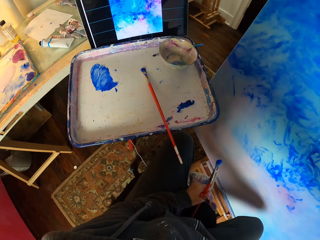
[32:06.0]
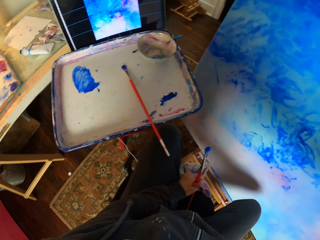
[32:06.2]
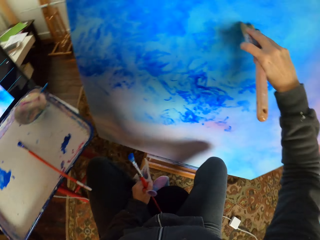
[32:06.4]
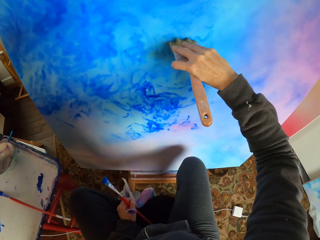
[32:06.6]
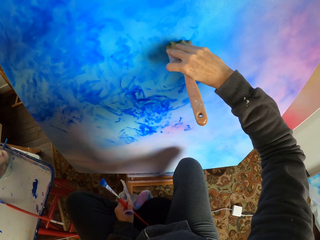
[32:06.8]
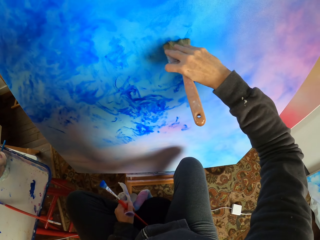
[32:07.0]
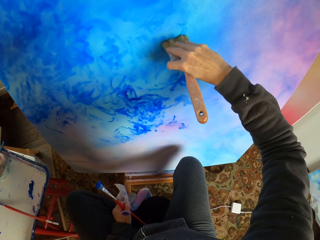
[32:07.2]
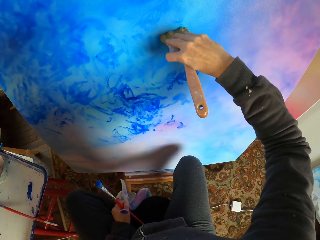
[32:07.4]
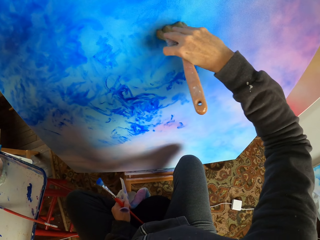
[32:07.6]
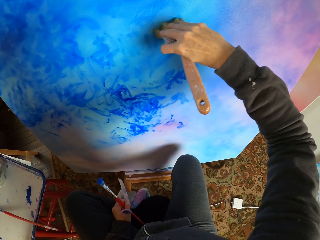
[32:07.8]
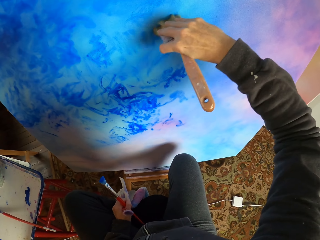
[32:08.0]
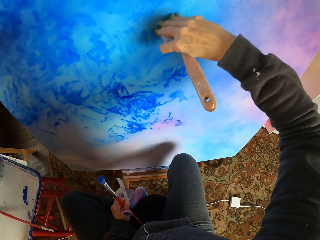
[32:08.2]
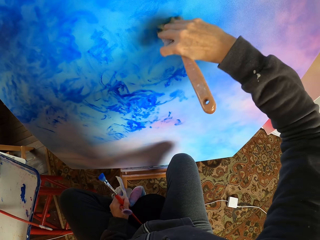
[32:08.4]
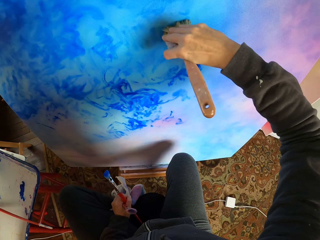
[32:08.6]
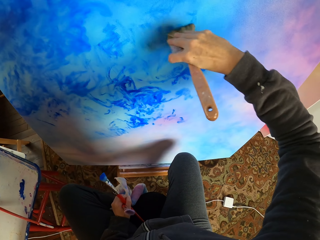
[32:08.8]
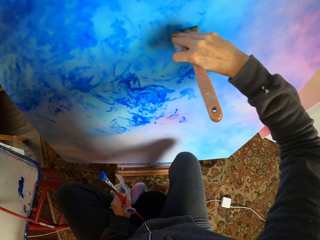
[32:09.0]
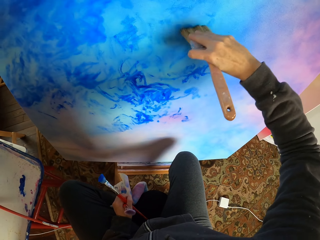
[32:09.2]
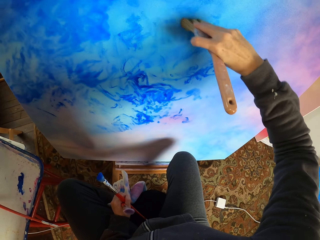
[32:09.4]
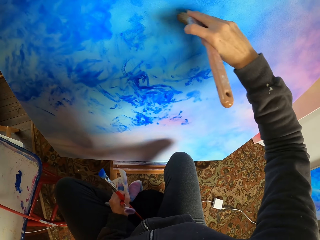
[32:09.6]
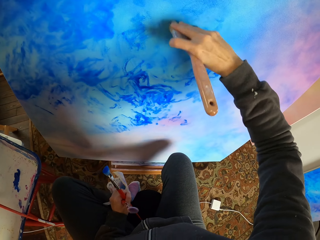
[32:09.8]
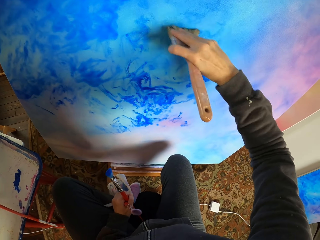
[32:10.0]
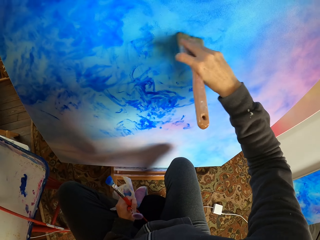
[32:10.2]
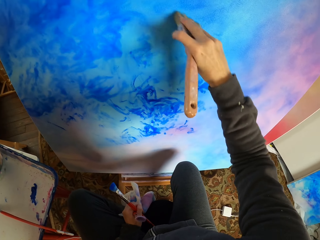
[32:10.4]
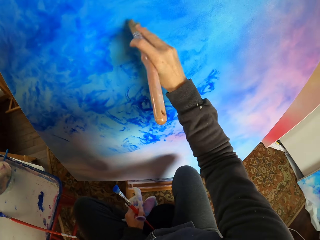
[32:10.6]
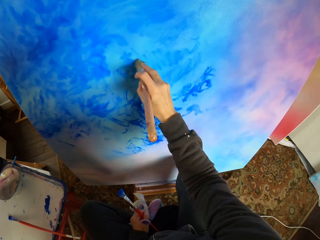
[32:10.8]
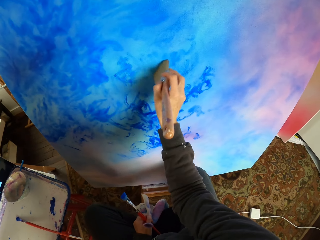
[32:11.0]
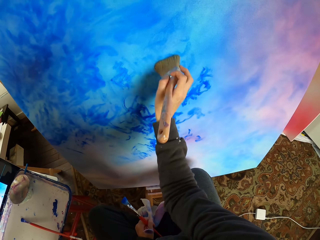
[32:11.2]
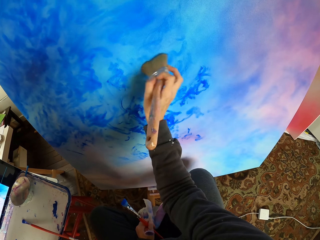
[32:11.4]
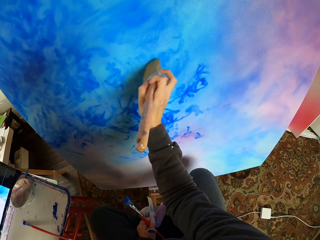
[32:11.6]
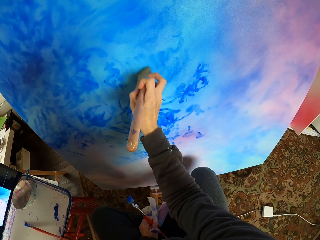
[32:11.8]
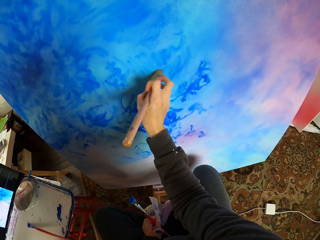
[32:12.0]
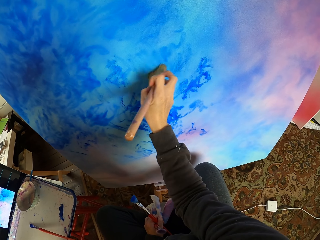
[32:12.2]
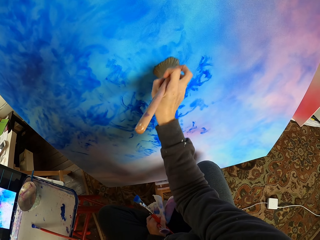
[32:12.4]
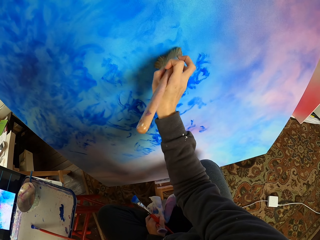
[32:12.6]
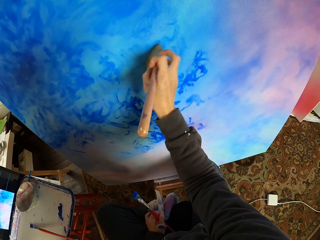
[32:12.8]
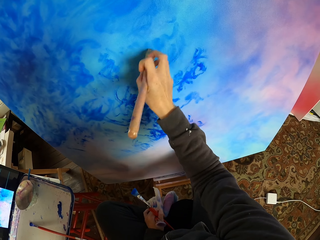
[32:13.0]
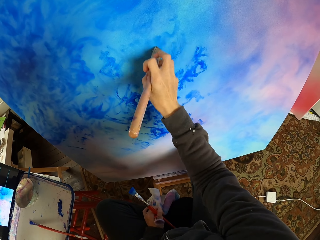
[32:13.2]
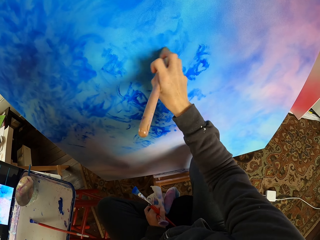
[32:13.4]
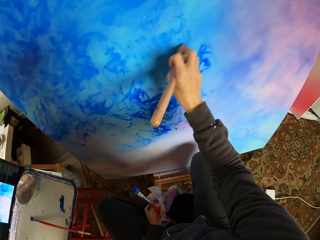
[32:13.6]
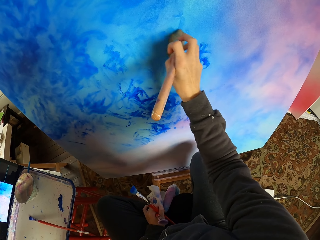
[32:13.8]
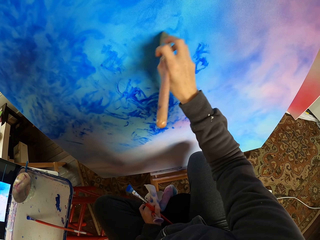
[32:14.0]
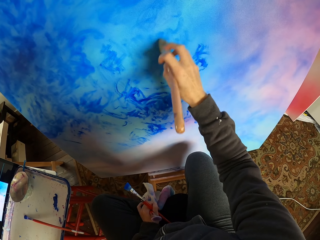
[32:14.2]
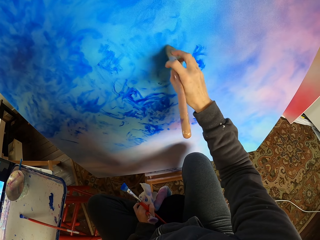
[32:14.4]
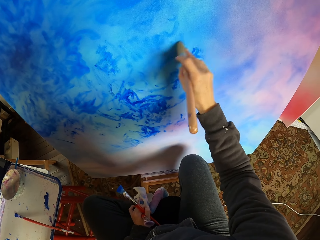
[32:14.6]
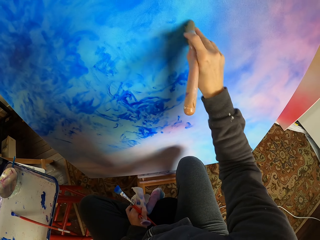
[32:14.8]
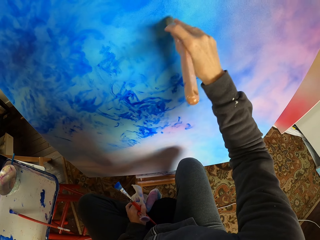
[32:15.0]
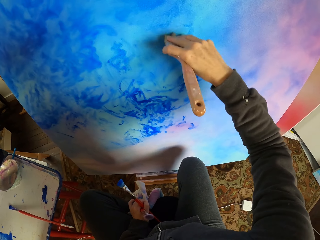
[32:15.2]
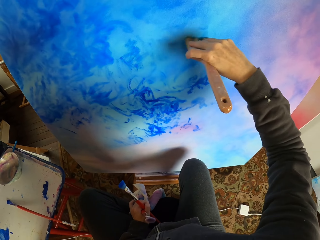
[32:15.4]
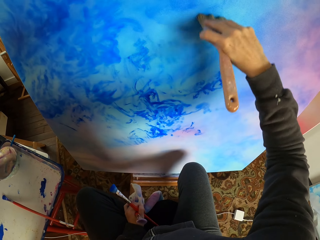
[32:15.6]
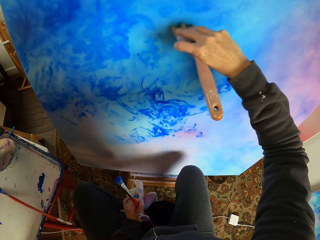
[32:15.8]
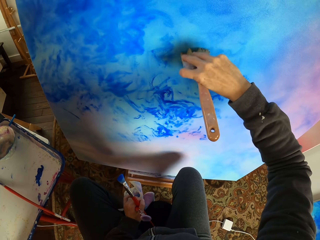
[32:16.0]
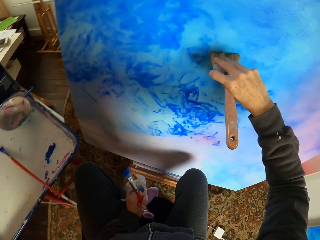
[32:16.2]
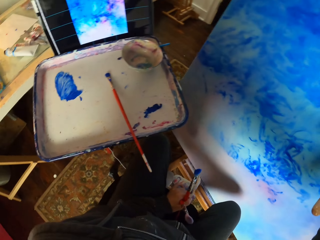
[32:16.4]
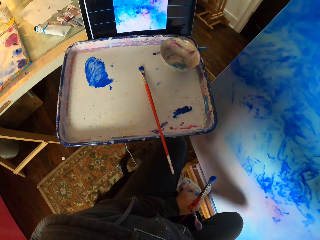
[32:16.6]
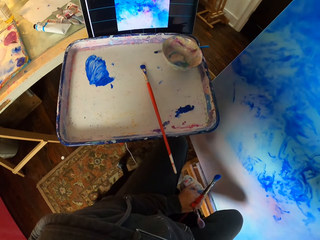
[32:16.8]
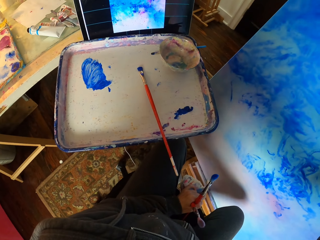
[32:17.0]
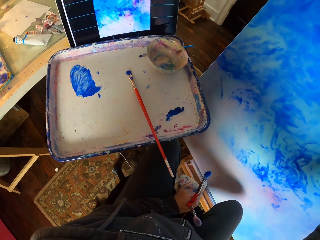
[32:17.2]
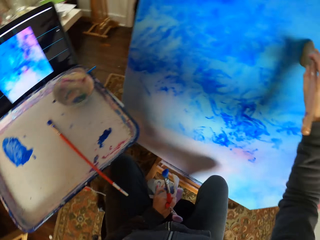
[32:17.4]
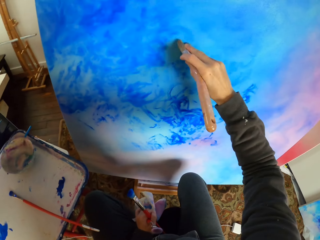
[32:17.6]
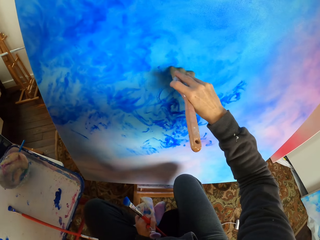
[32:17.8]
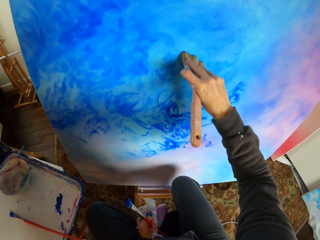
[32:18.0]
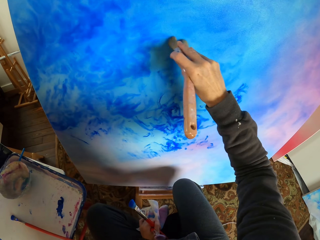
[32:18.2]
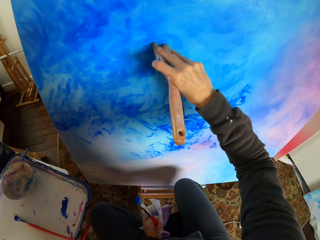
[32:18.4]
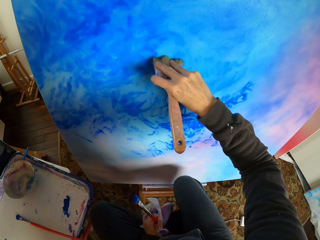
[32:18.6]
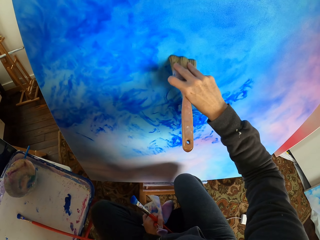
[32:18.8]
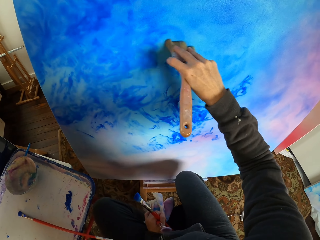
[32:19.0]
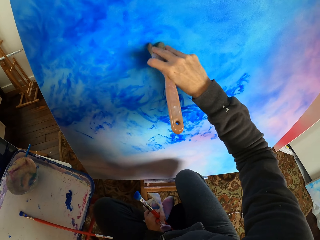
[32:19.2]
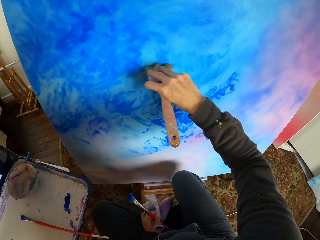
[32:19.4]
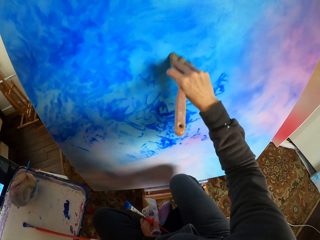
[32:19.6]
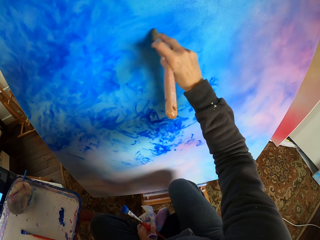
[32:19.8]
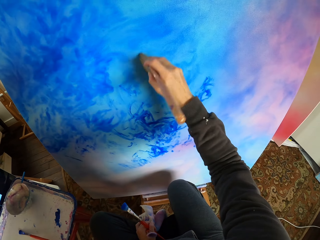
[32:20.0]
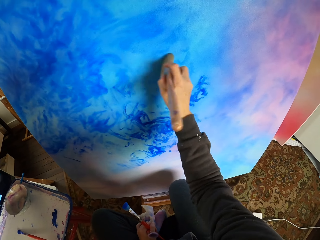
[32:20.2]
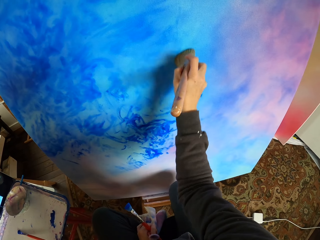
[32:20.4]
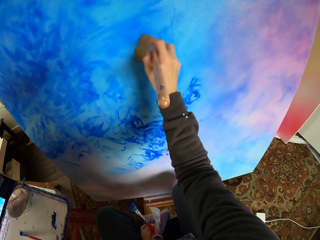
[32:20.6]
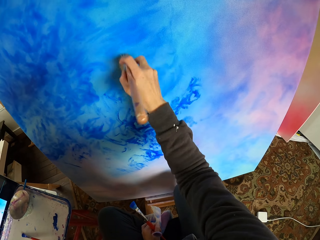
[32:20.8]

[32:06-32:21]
The camera wearer looks at the screen. They dry brush the art portrait. They look at the screen. They dry brush the art portrait.

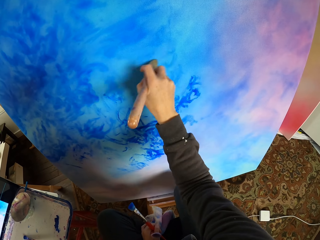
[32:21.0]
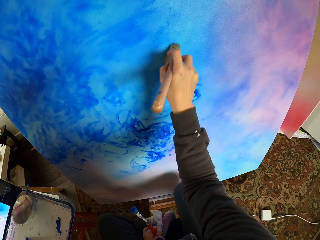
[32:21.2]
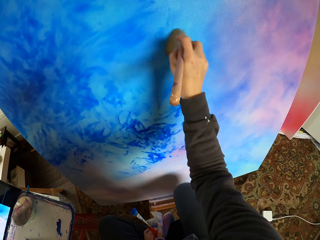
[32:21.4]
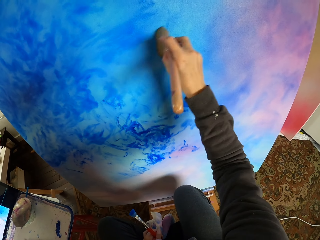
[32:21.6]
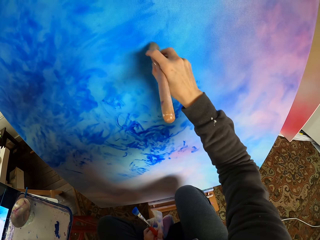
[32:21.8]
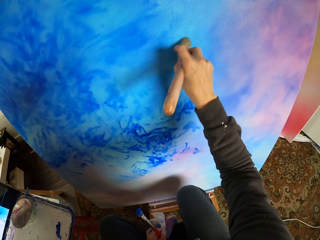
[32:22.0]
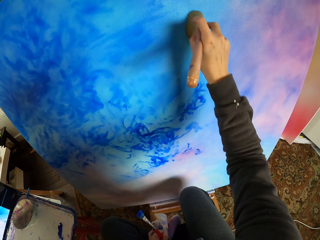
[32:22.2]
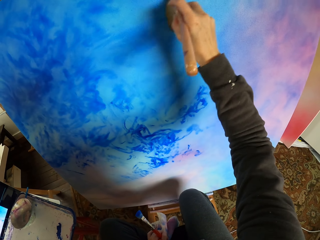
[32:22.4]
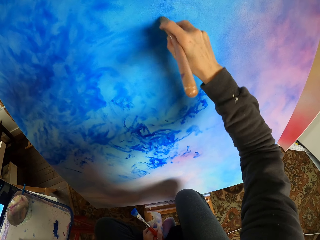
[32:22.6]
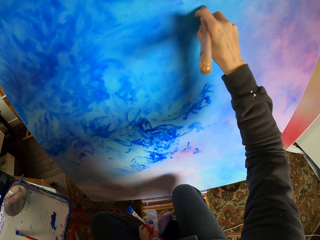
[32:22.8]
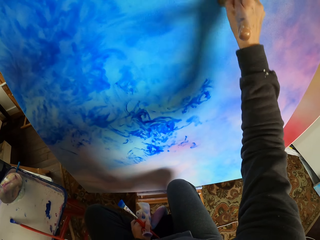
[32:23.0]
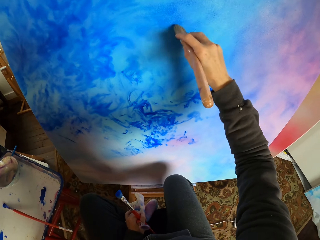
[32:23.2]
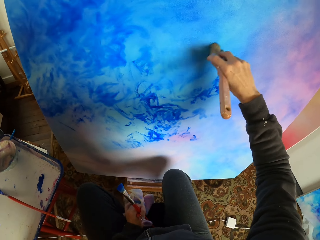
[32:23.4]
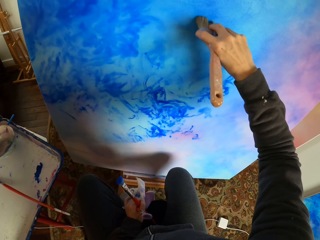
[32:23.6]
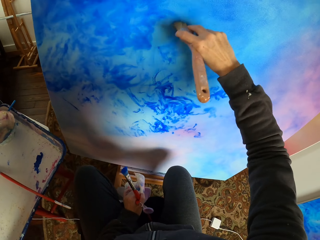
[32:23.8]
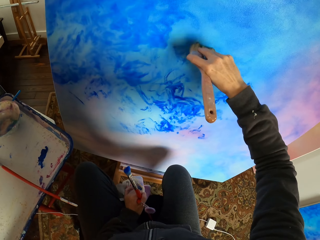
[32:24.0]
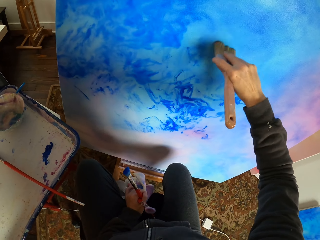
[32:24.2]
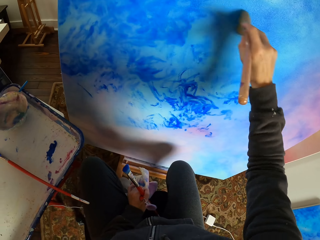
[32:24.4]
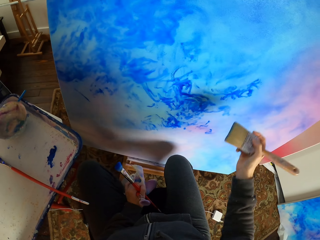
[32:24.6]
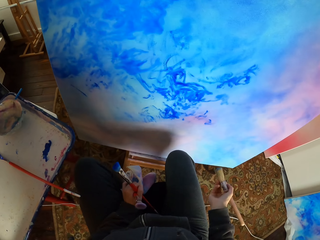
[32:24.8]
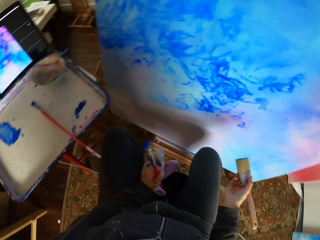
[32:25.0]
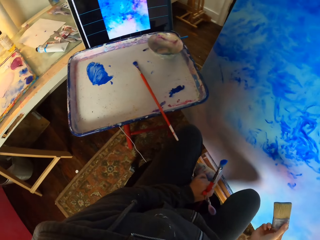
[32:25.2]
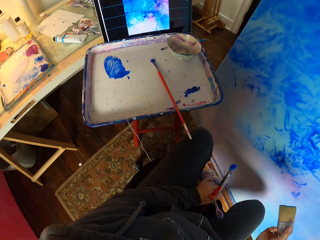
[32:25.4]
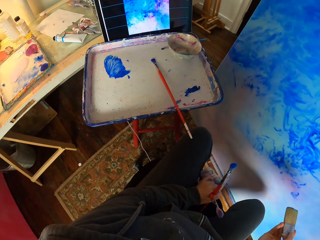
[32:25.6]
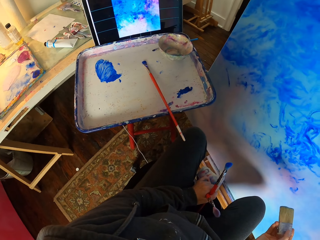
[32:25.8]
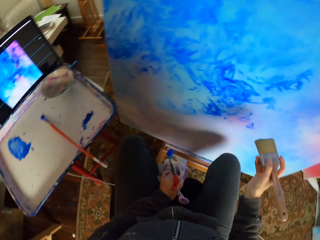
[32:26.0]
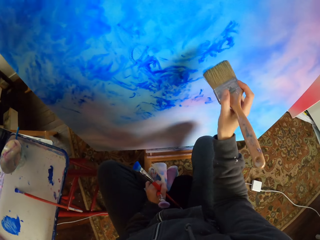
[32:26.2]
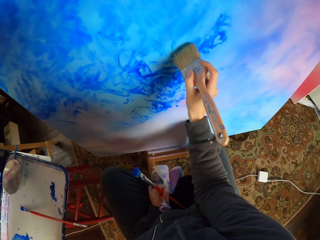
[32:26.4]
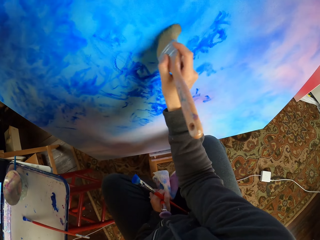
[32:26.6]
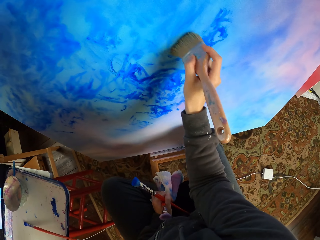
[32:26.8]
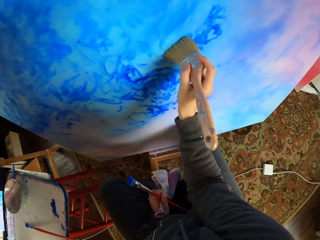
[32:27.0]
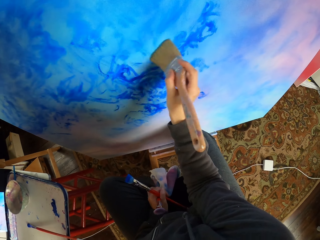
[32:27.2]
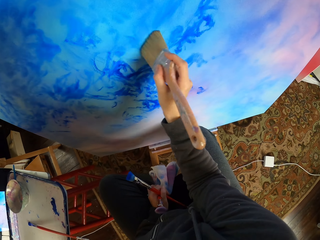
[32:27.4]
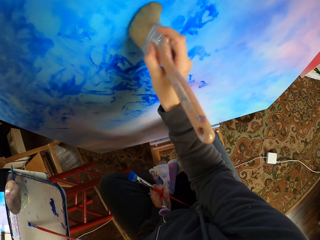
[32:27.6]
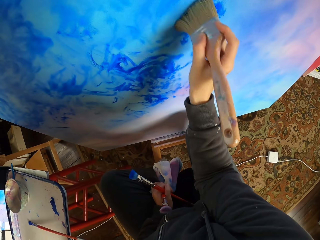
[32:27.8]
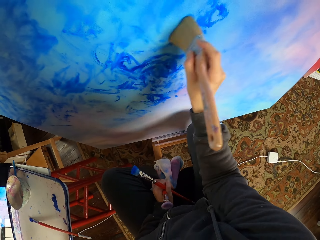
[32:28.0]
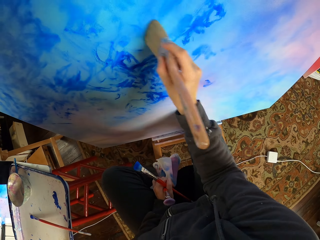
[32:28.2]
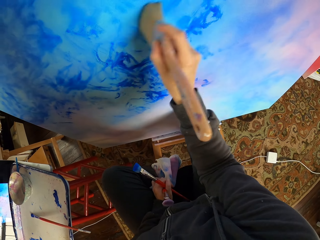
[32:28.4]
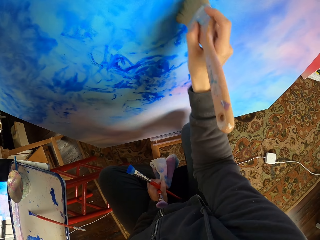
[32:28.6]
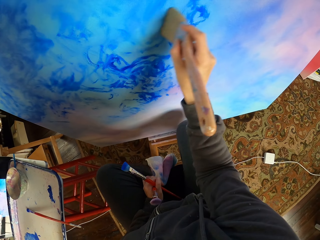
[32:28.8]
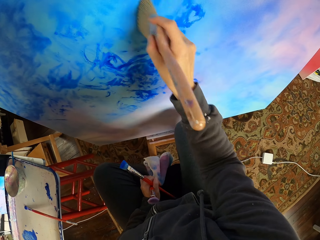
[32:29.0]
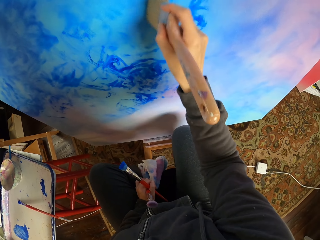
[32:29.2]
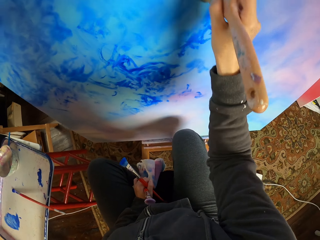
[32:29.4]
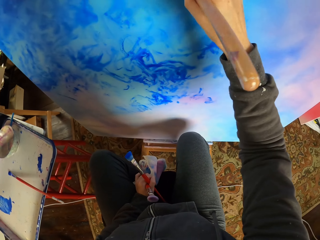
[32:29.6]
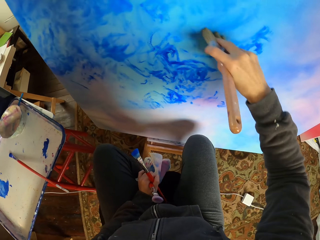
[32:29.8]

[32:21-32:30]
The camera wearer looks at the screen. They dry brush the art portrait.
